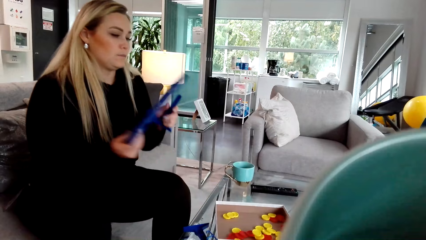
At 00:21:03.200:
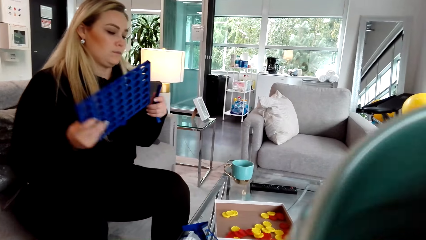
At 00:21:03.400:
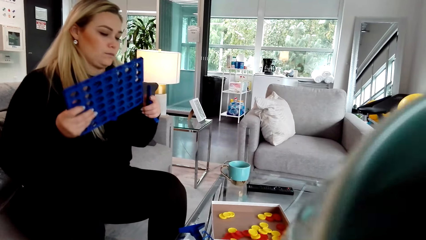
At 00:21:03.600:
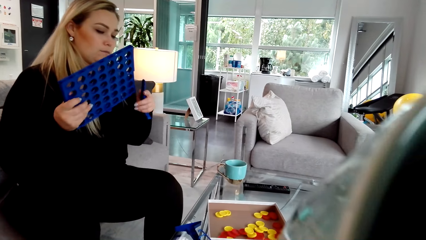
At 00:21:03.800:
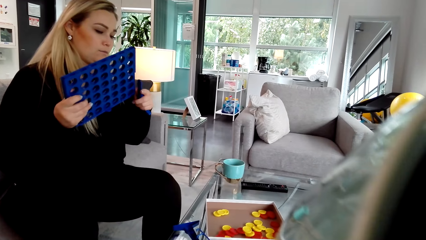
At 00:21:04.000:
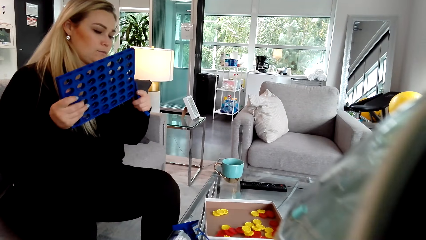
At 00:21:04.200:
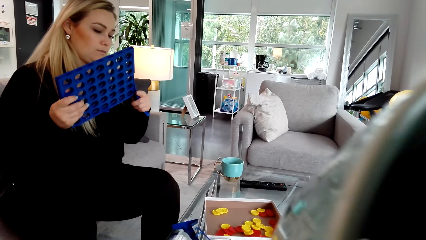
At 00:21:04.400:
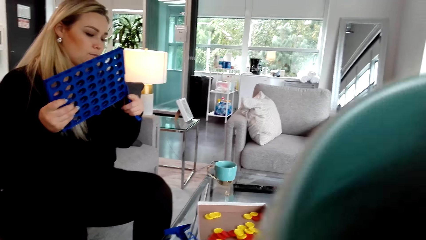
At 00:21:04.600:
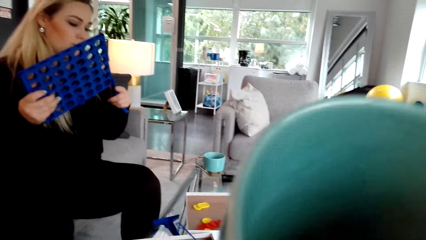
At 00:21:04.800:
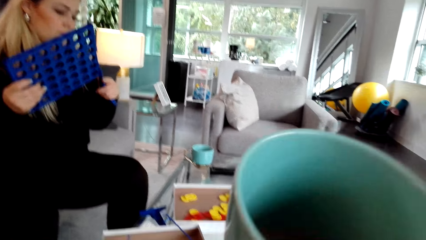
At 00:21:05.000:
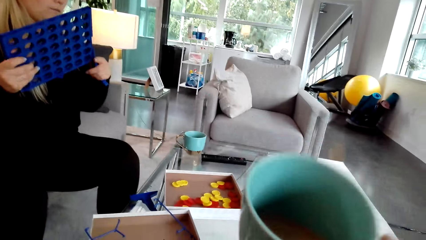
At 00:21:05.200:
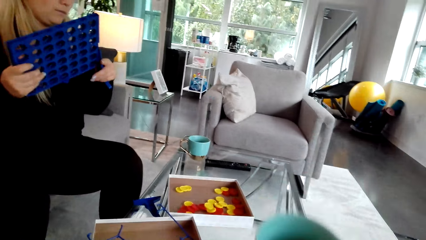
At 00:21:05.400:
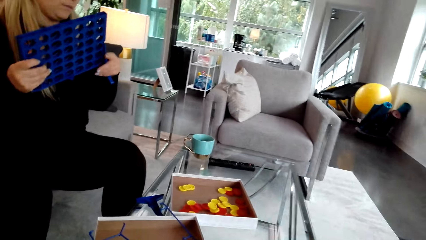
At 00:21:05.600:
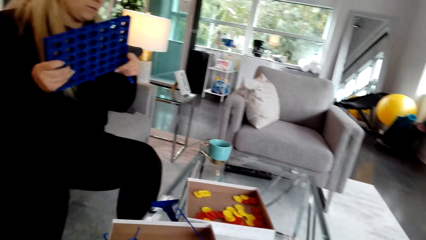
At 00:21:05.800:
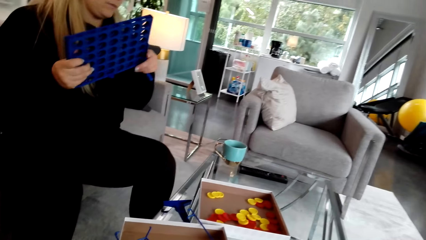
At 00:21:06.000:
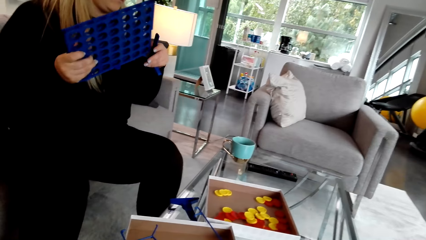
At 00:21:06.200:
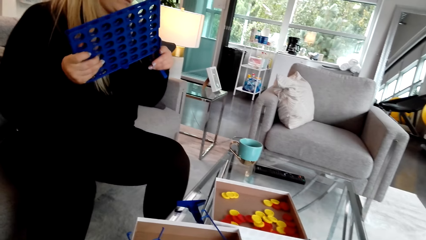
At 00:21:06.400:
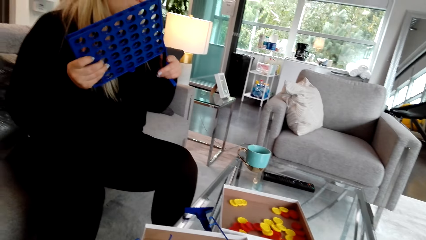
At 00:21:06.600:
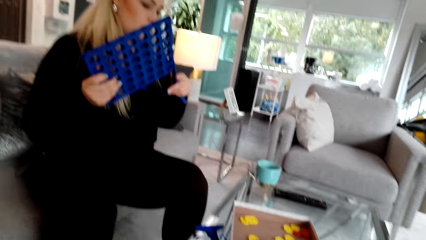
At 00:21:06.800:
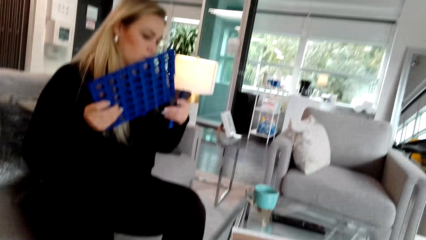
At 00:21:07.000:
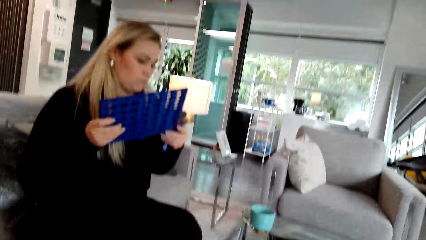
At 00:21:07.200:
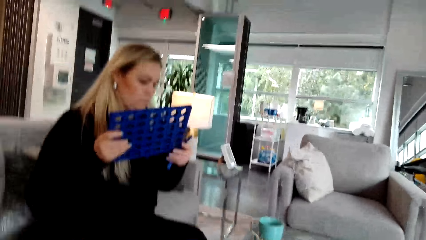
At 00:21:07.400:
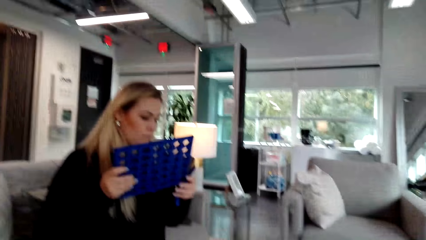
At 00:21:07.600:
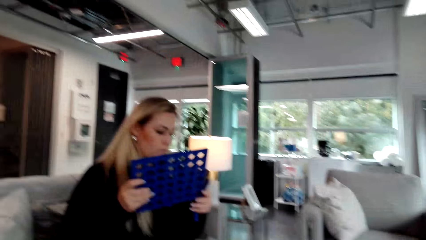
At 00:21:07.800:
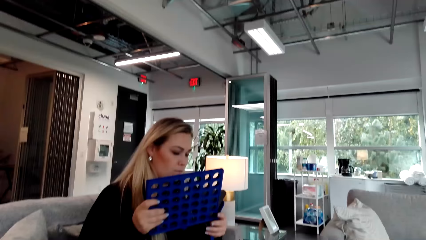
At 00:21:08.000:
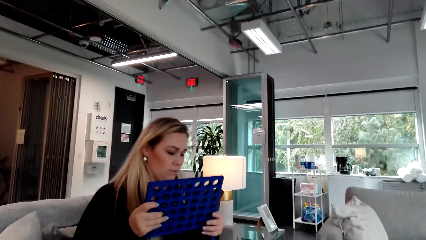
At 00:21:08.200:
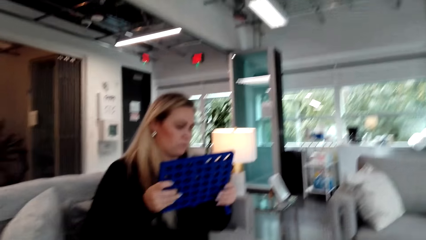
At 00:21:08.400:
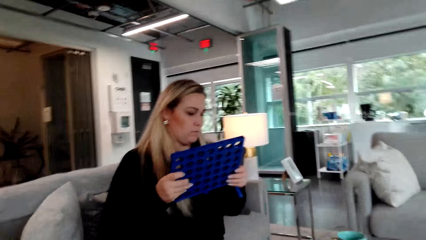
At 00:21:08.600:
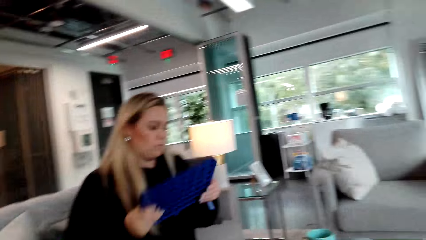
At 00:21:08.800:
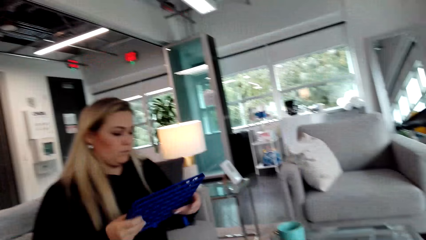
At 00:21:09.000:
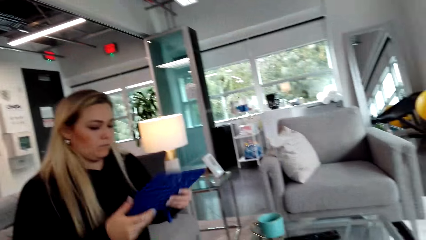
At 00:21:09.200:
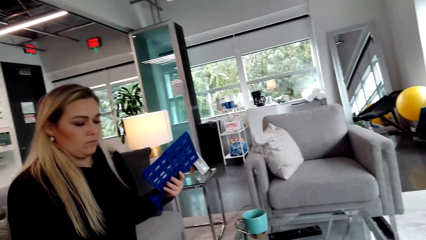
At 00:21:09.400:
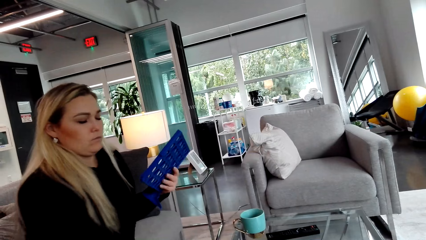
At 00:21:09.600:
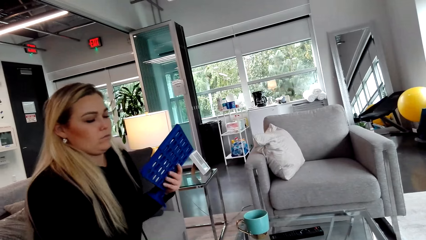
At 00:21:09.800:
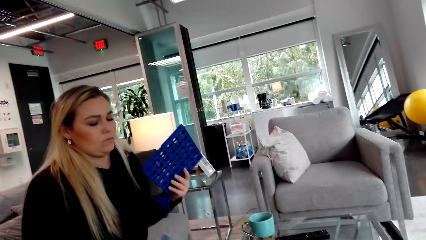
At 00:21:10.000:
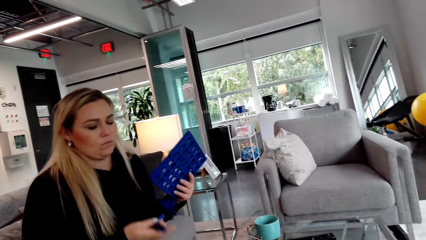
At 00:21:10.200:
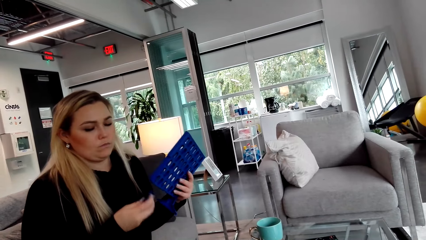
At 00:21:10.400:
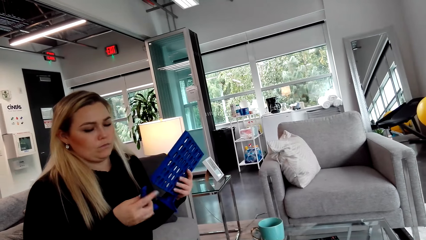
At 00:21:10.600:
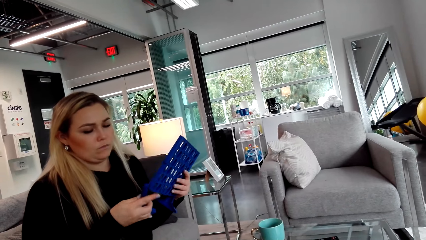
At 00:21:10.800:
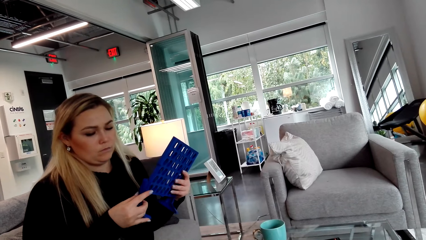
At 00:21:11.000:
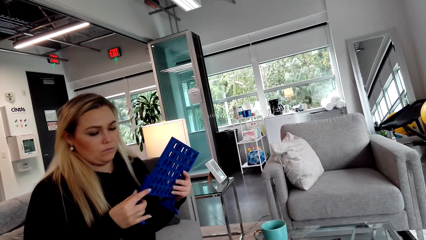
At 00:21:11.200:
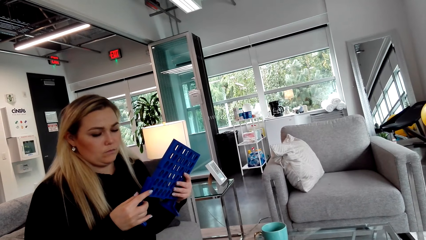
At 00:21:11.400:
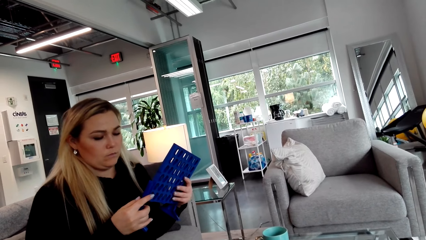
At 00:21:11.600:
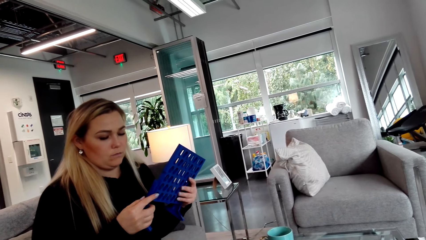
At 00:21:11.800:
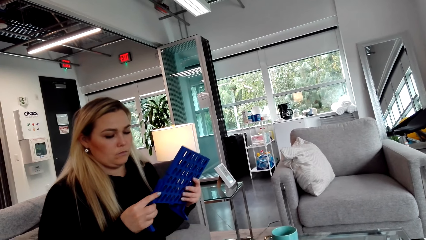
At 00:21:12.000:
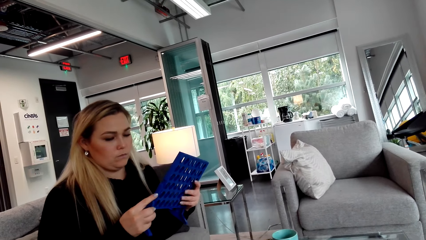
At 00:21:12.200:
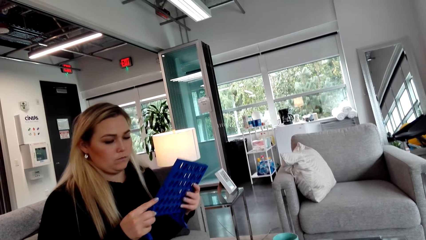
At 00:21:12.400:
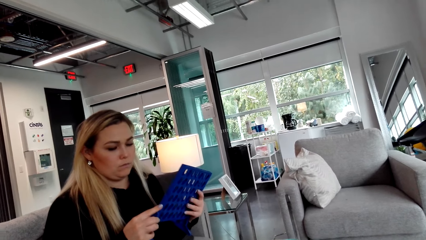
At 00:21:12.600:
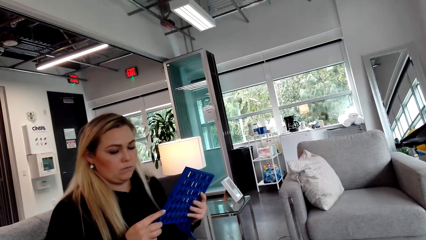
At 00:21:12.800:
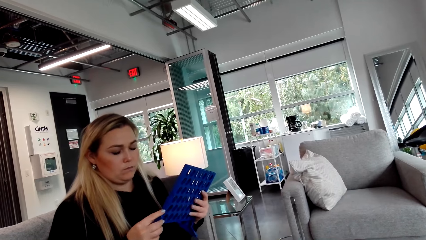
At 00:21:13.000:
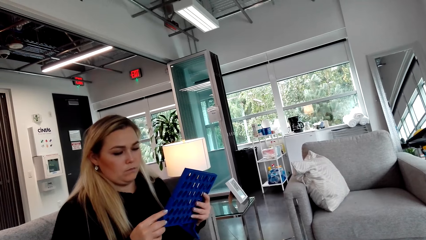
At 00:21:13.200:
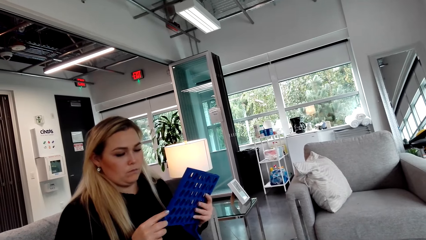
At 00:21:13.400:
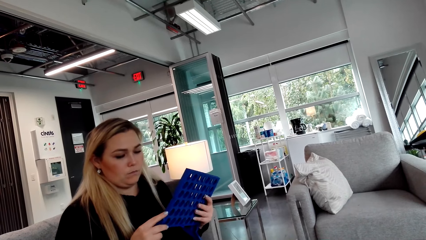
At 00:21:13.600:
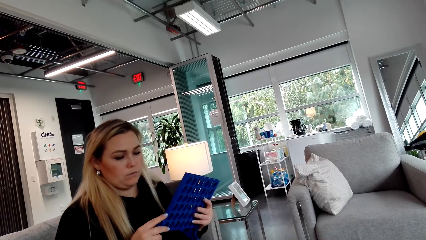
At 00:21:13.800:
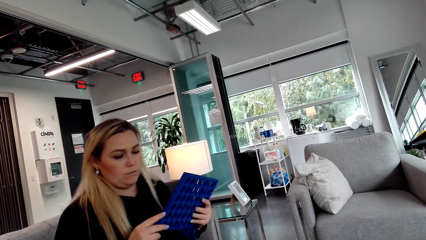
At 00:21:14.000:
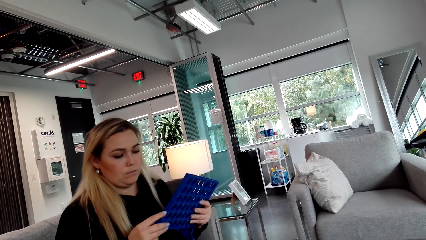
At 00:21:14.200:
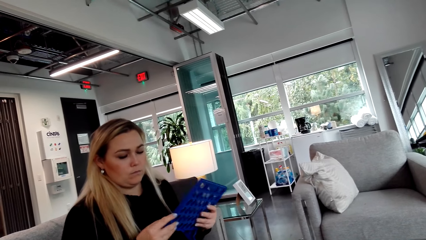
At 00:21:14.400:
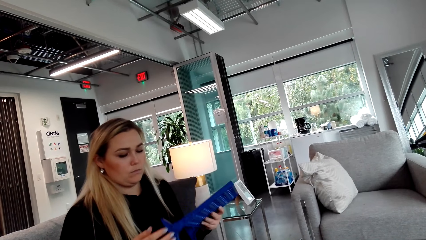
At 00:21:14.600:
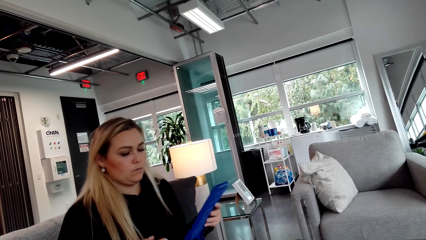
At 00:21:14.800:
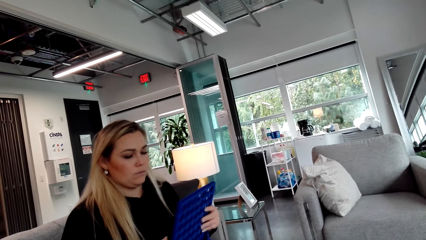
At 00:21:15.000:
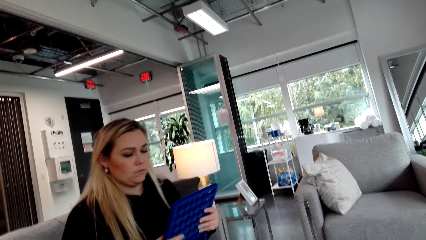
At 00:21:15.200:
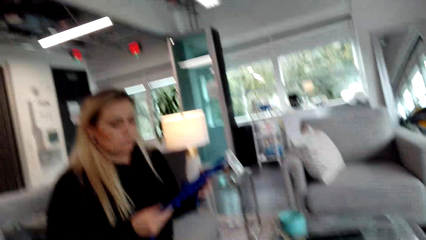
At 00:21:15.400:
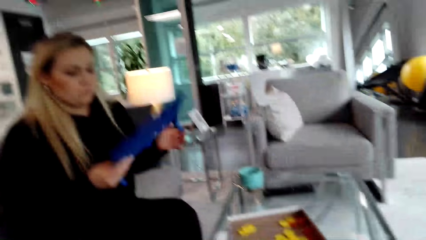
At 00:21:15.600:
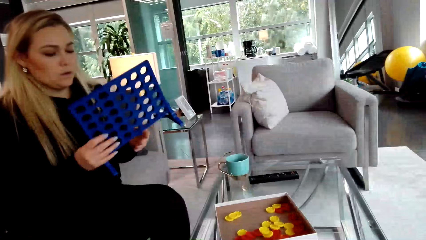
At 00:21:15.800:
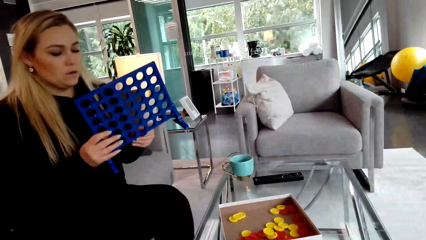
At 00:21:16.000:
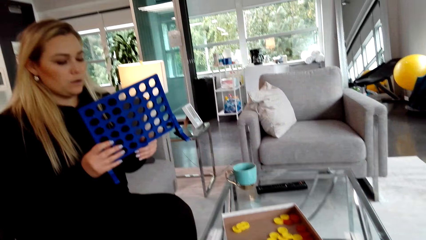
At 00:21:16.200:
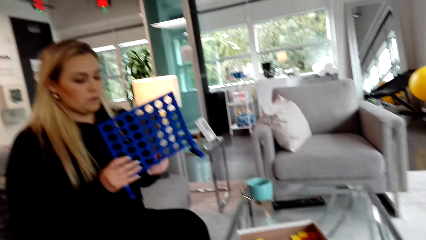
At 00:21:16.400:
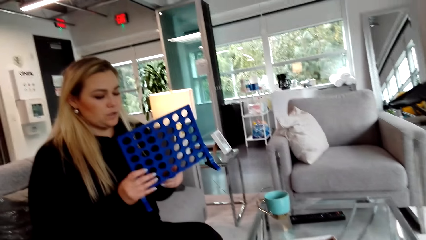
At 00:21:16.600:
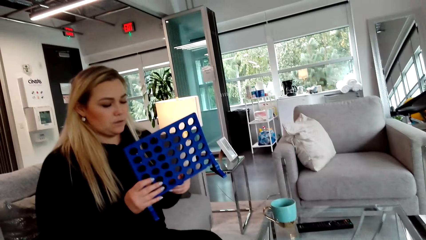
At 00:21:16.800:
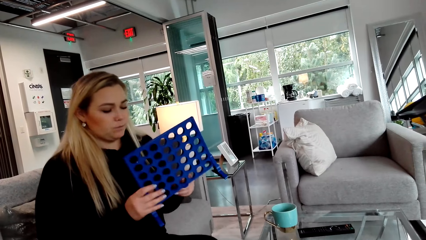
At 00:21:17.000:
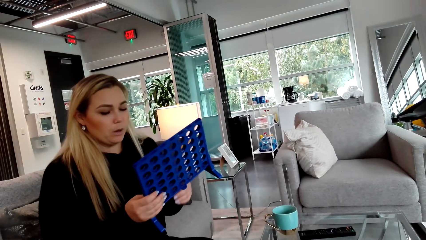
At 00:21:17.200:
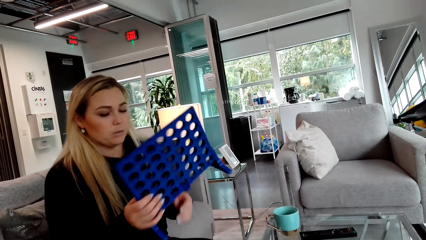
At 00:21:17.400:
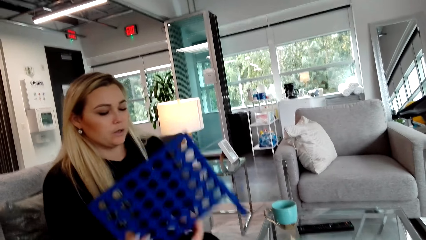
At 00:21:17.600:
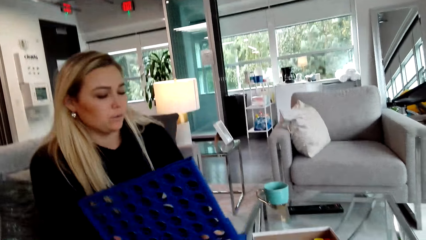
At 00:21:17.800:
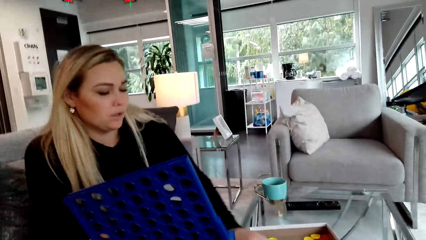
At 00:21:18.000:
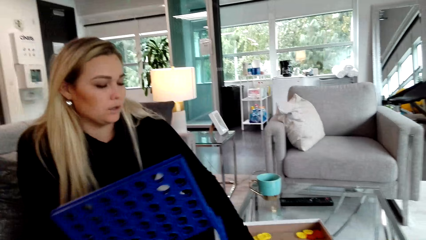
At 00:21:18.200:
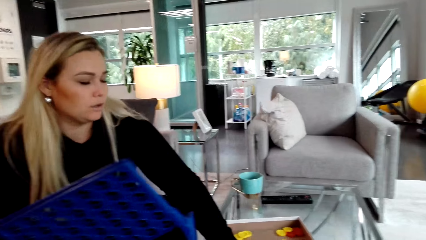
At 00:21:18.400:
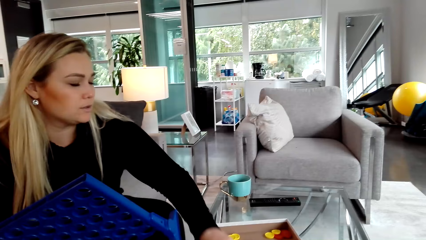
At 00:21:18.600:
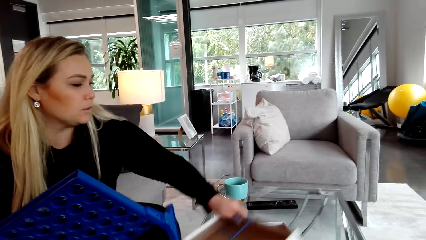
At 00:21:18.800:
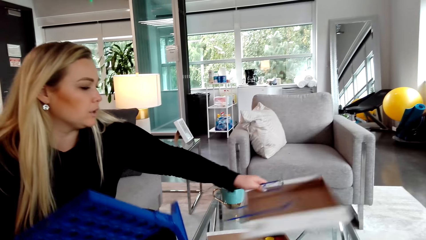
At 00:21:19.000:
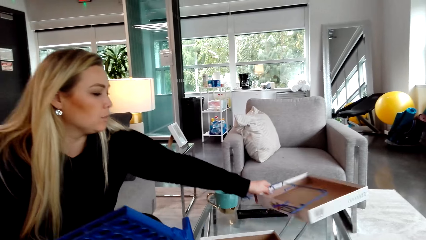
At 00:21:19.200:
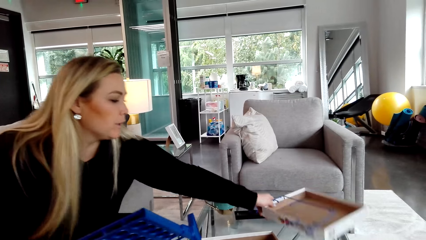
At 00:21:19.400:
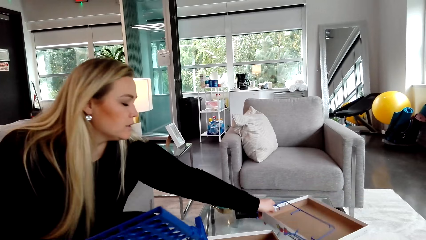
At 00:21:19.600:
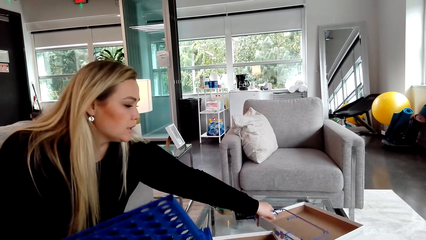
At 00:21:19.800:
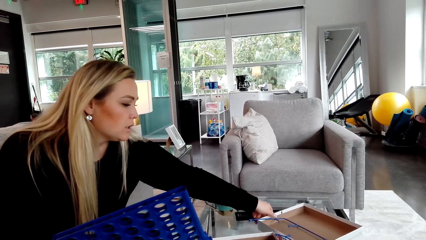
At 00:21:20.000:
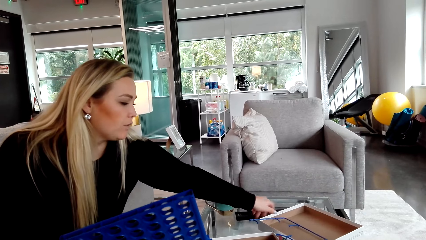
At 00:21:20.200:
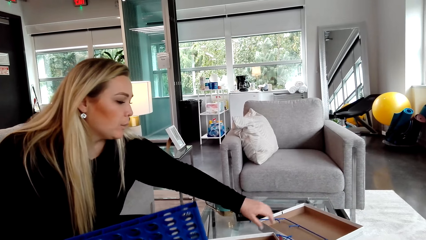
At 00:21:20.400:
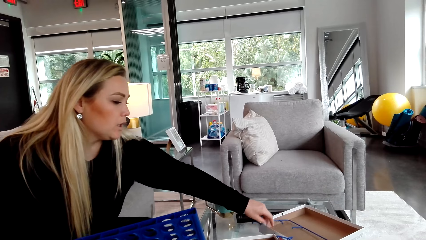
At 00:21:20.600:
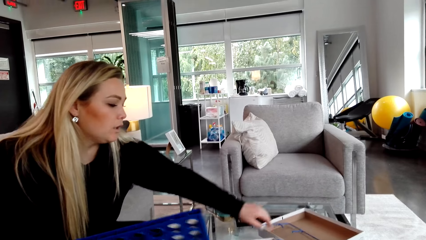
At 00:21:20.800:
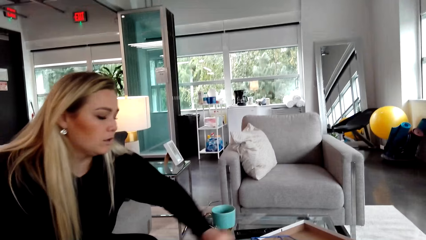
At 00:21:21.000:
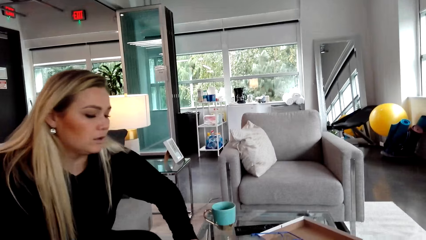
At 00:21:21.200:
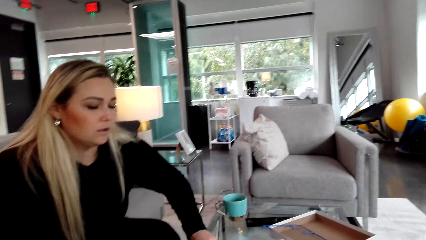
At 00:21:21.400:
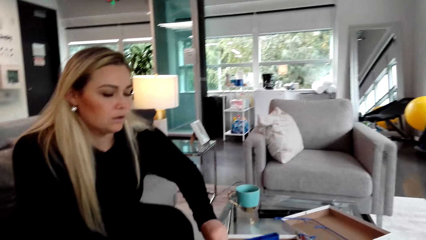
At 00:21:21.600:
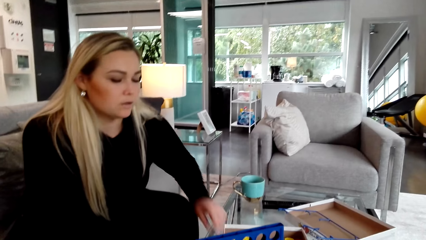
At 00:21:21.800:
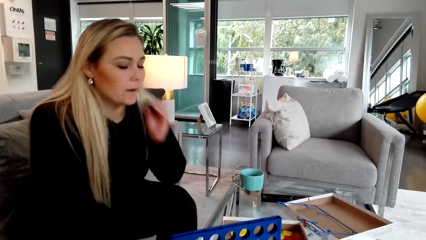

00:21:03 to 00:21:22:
The camera wearer drinks the coffee. A woman fixes the crate. The woman joins something. The camera wearer looks in the room. The woman fixes the crate. The camera wearer looks in the room. The woman holds the carton, places the carton on the table, and moves the box.
